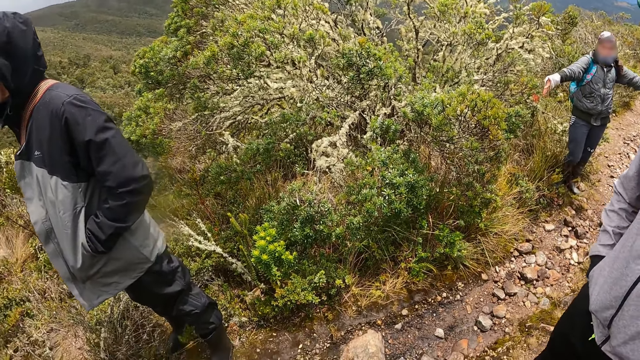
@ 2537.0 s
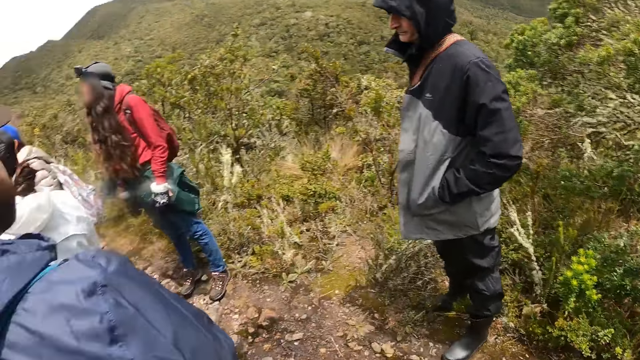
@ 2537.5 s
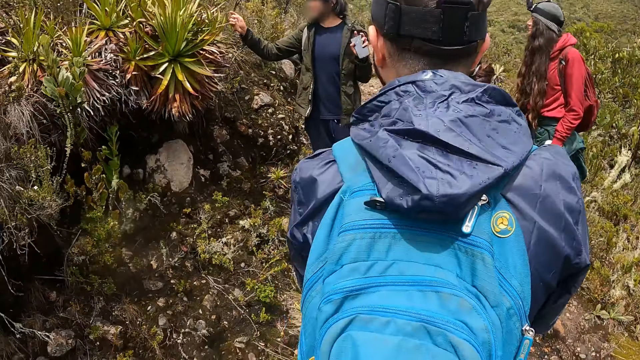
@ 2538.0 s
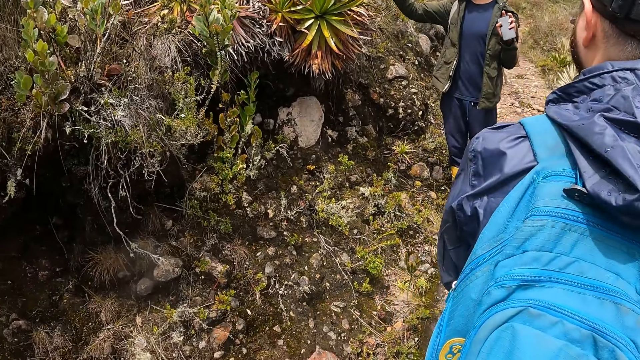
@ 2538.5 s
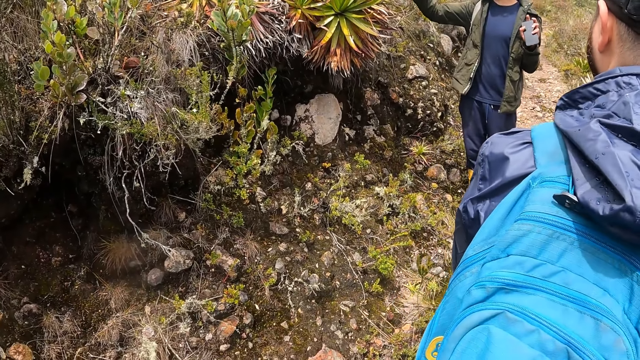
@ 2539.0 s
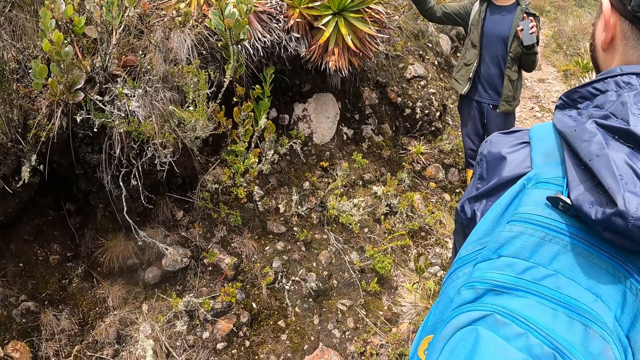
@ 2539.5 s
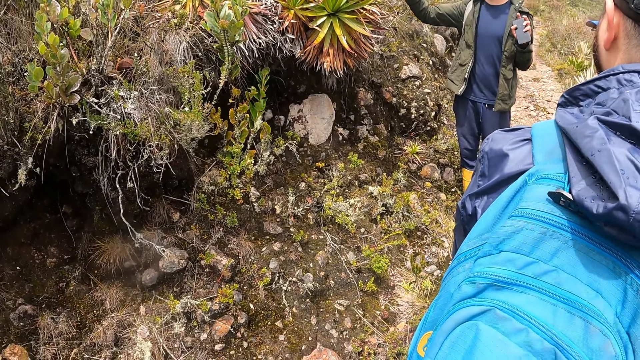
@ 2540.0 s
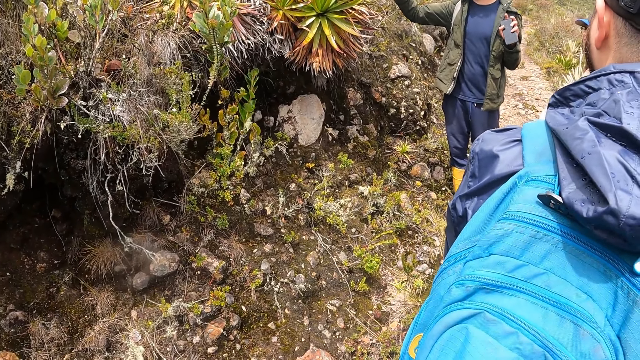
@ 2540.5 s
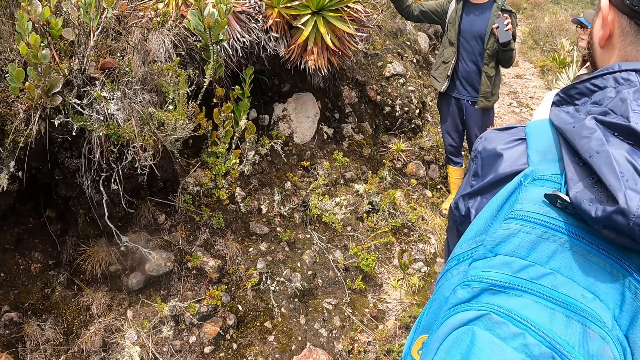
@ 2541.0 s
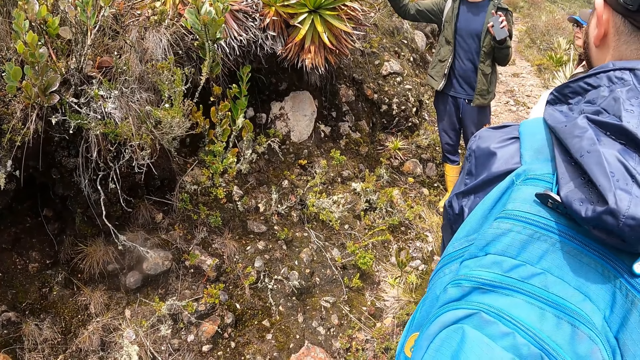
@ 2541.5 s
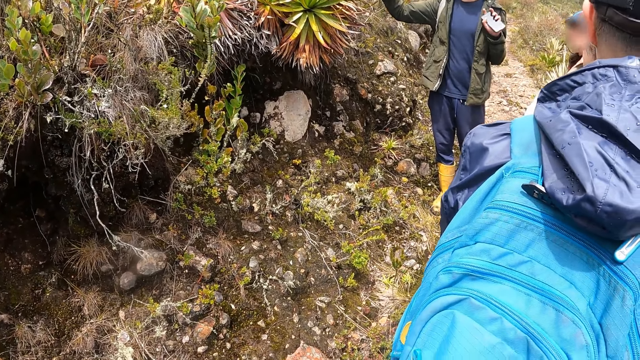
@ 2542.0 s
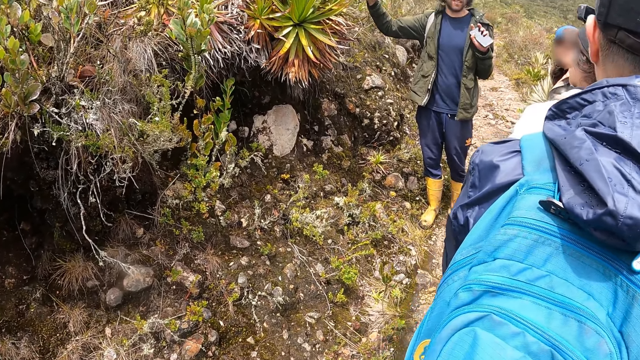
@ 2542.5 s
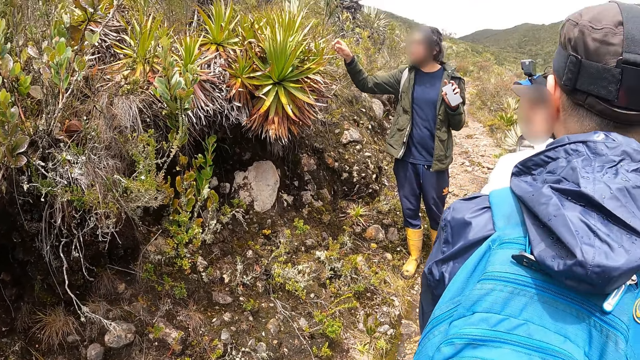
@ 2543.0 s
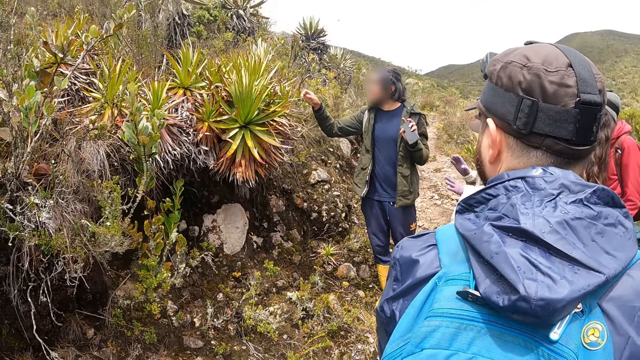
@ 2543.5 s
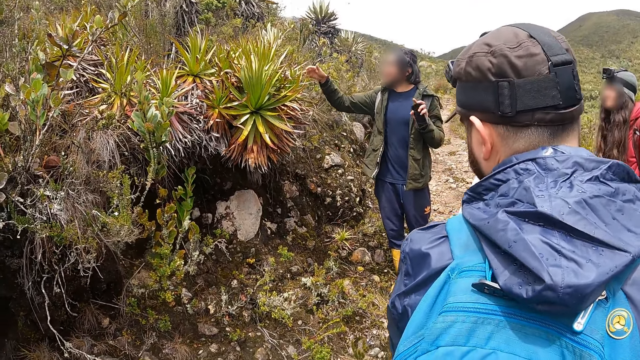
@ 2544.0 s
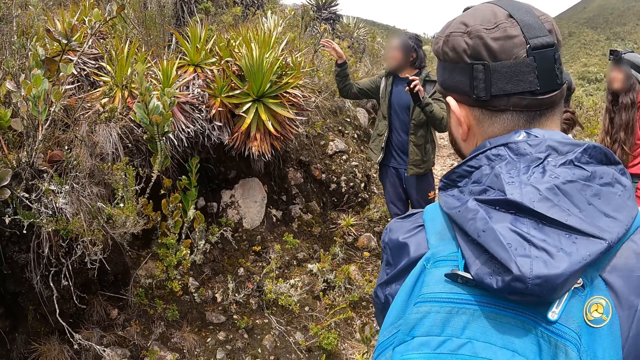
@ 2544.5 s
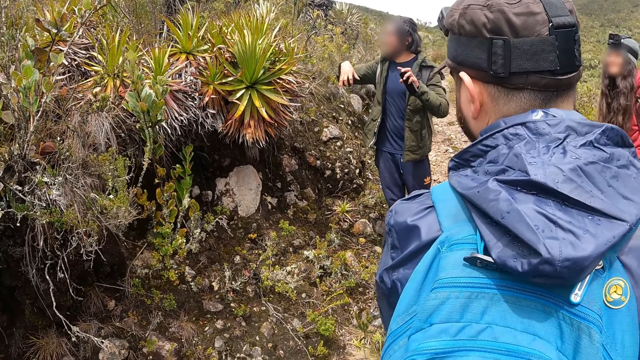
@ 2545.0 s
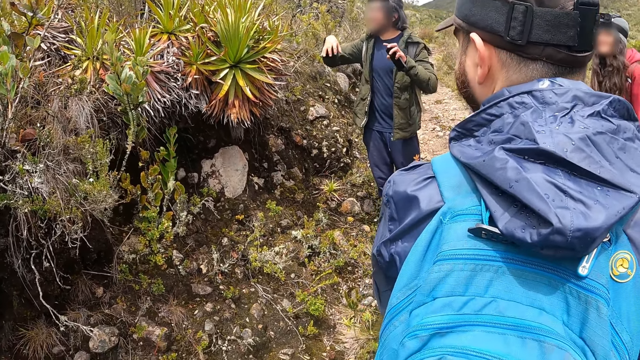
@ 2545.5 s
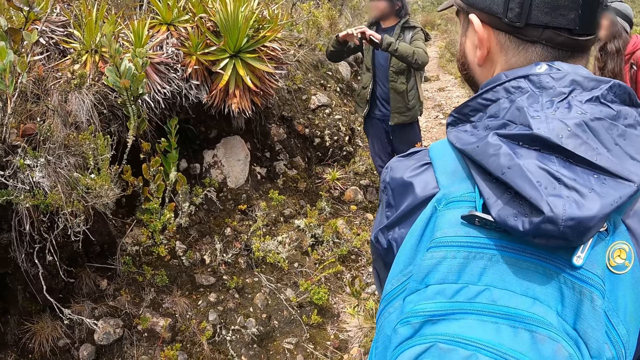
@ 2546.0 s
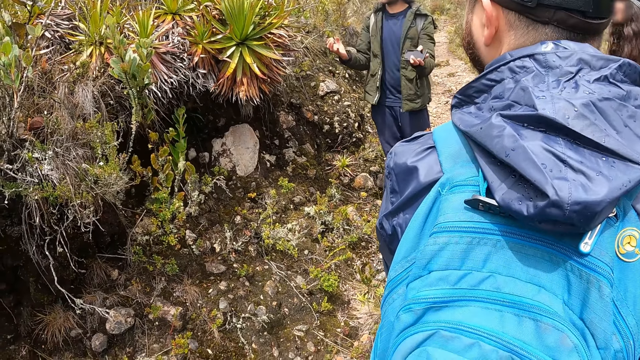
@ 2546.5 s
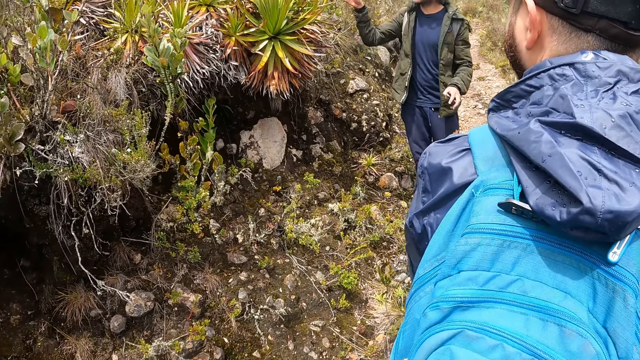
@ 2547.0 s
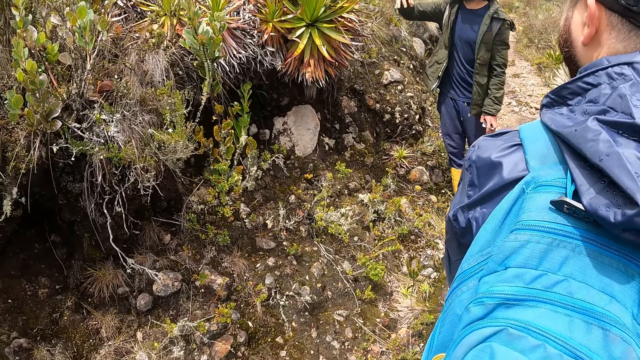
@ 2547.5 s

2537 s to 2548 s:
A man stands in the field. The camera wearer stands in the field.

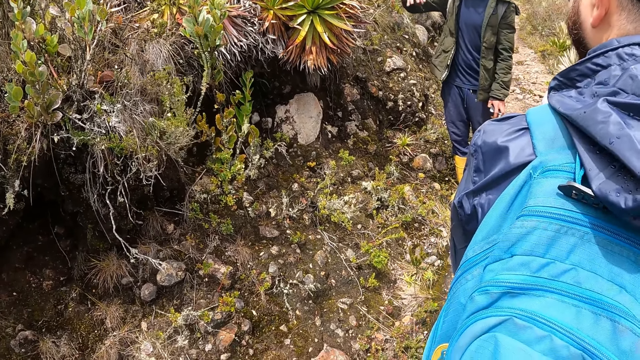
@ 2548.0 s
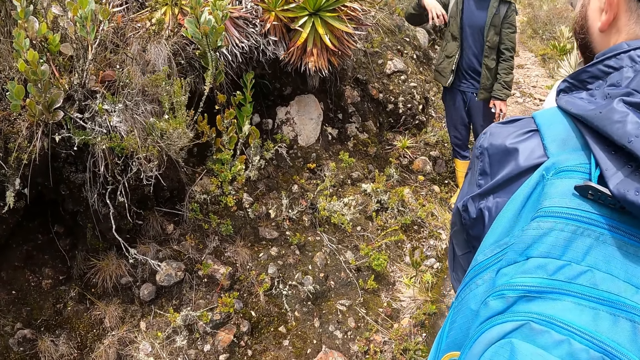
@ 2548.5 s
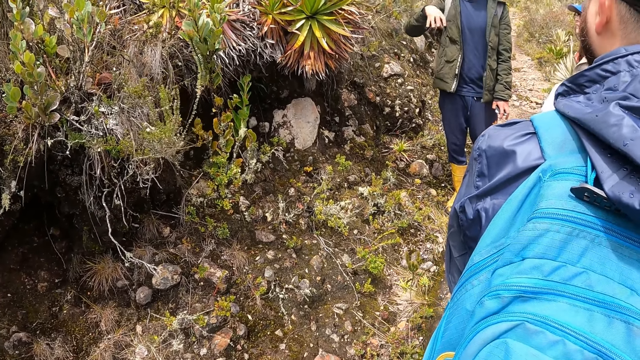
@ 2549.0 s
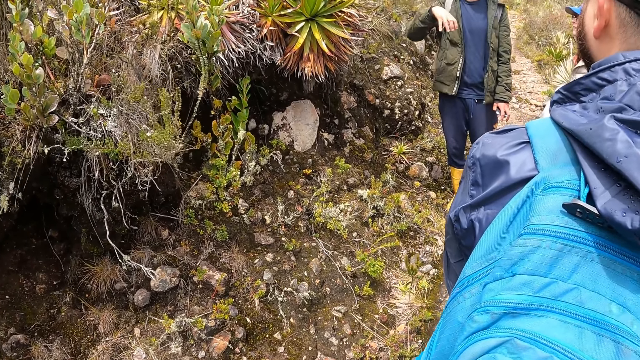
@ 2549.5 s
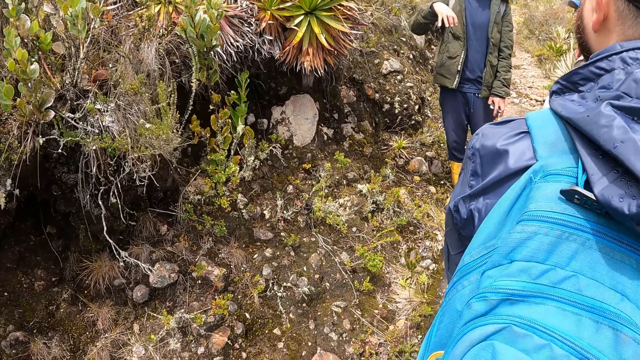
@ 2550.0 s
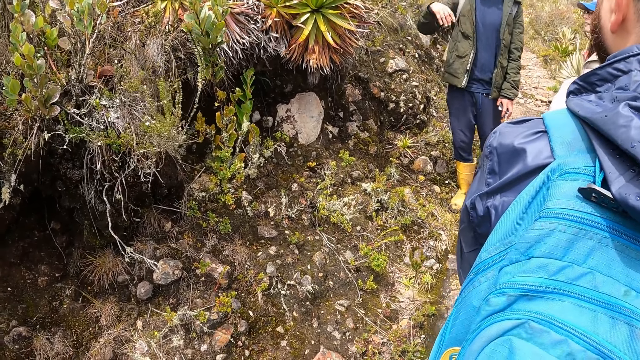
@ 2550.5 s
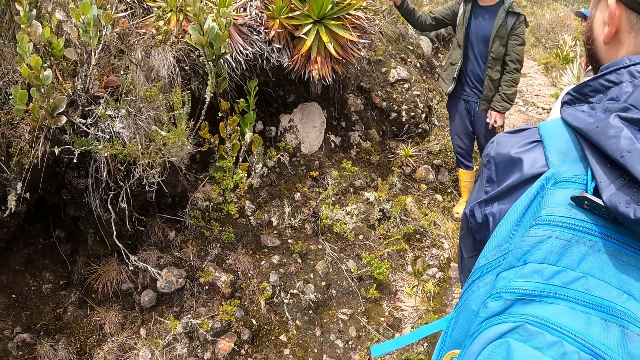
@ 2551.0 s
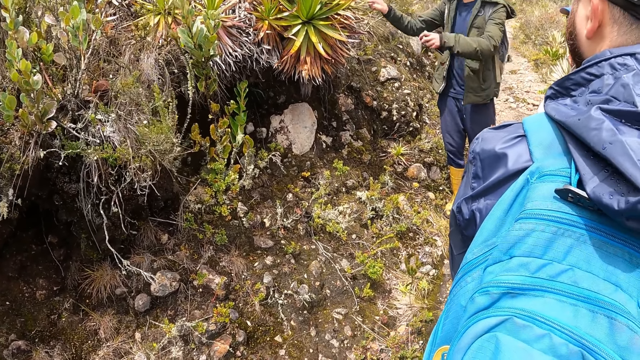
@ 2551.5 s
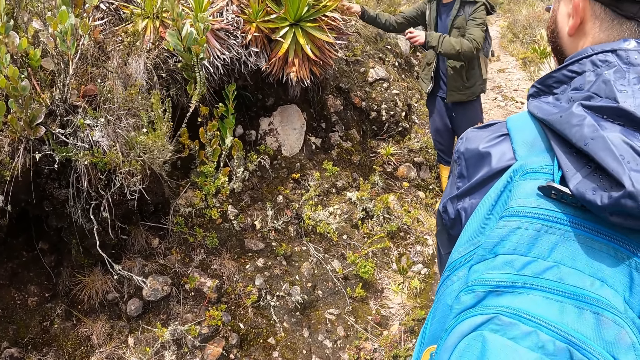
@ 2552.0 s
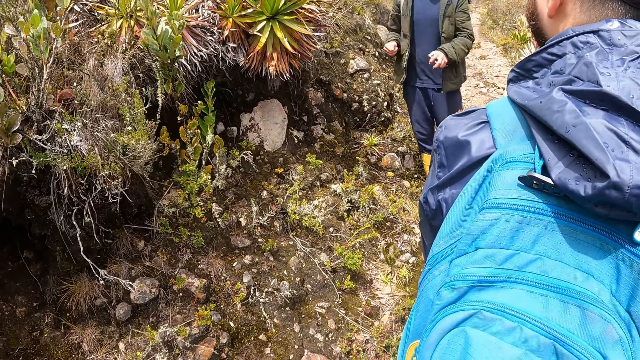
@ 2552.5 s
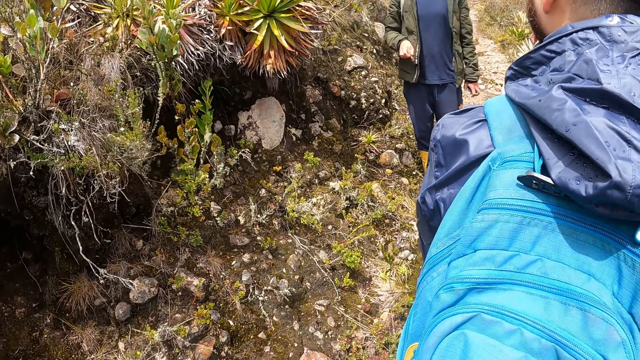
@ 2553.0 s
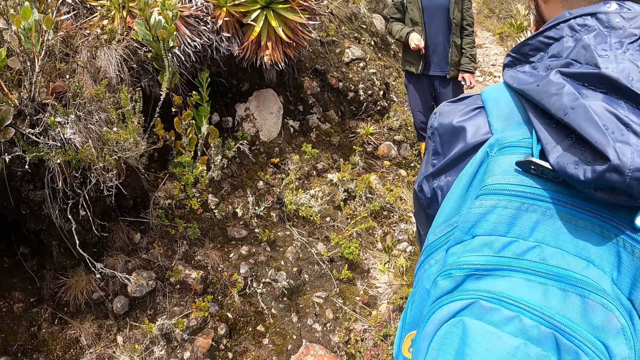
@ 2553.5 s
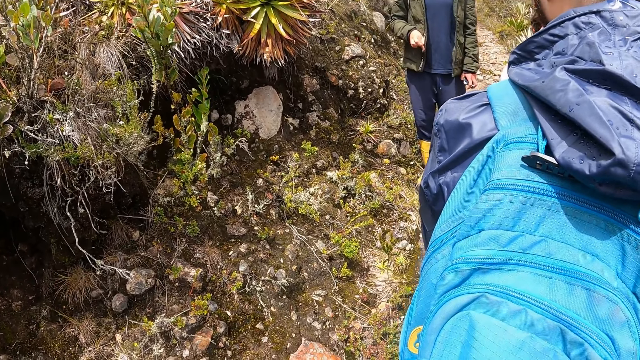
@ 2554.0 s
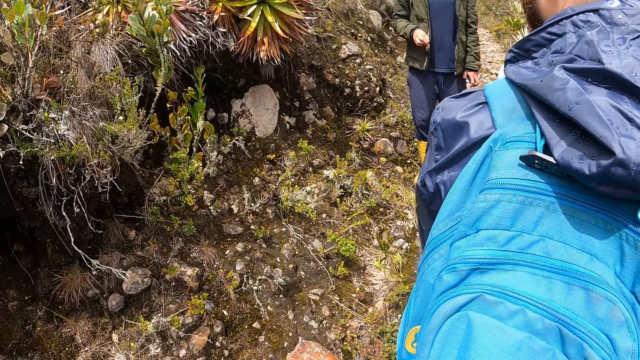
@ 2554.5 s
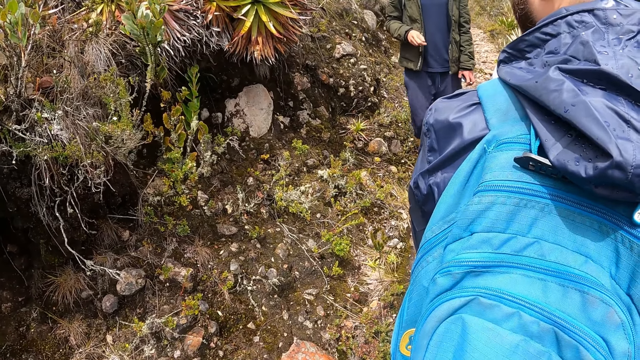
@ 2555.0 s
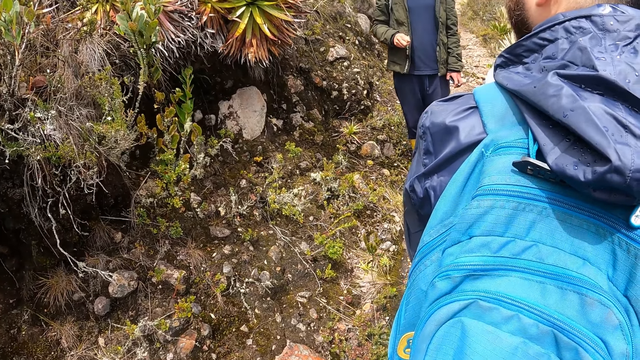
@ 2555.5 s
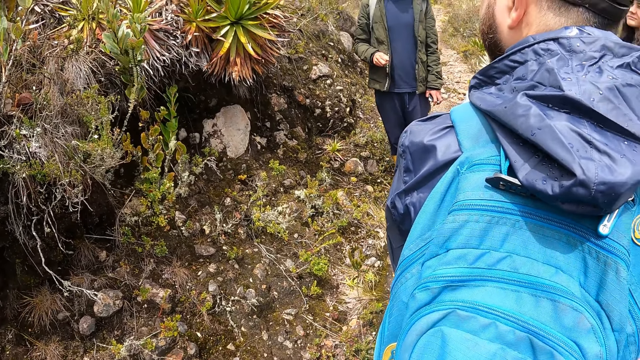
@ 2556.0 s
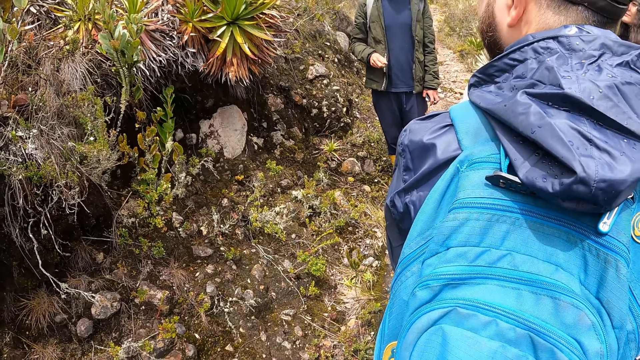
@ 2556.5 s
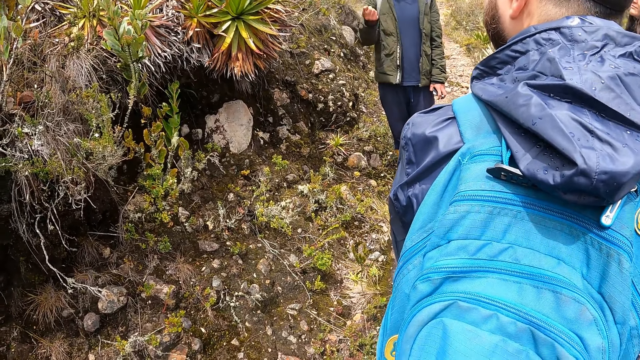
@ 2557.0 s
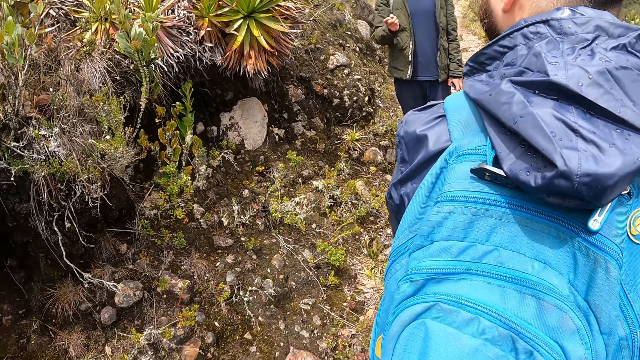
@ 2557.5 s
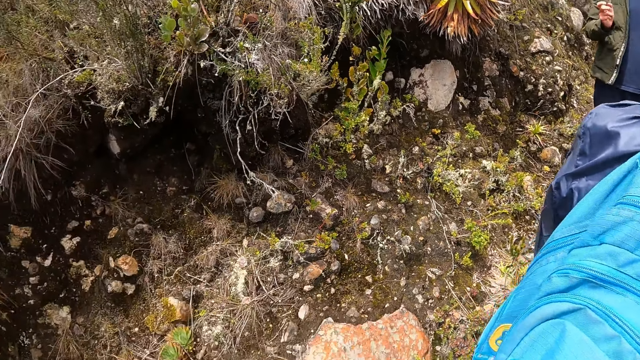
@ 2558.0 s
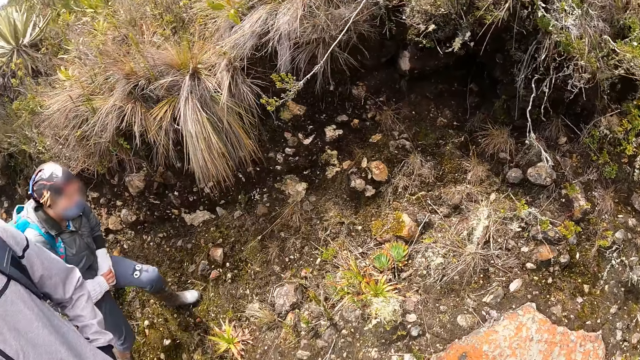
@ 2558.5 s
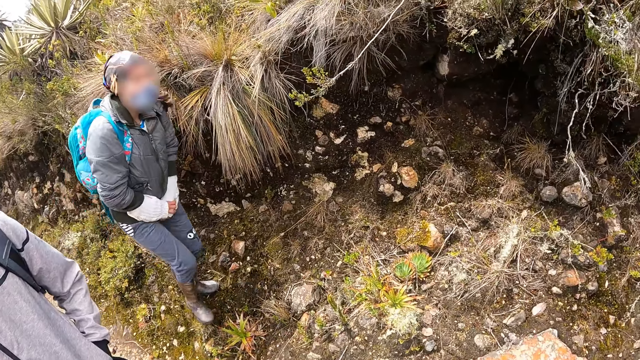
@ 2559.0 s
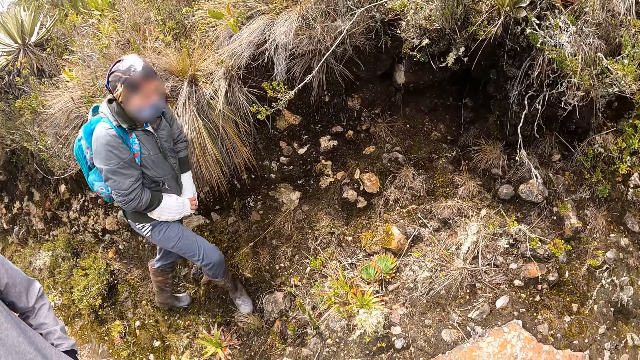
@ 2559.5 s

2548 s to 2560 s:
The man touches the plant with his right hand. A woman walks towards the camera wearer. The camera wearer looks around in the field.
